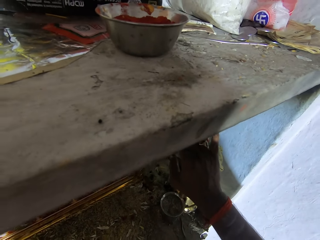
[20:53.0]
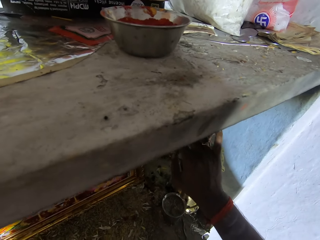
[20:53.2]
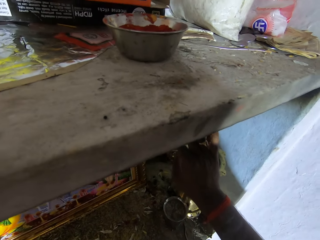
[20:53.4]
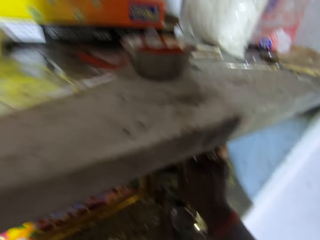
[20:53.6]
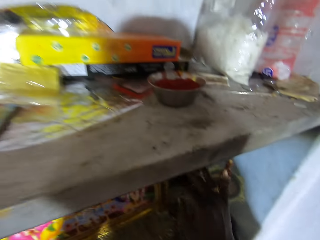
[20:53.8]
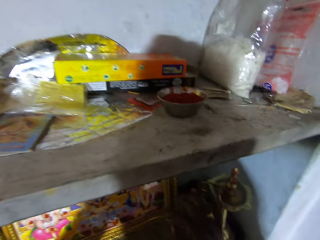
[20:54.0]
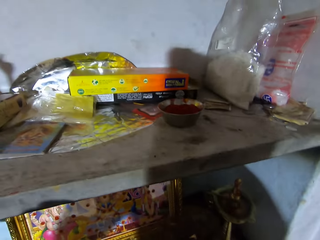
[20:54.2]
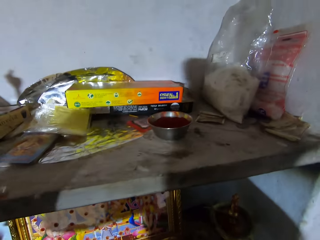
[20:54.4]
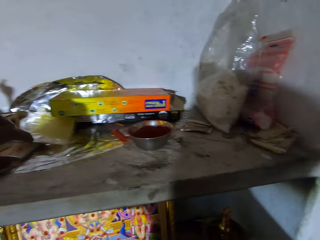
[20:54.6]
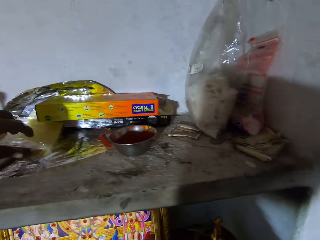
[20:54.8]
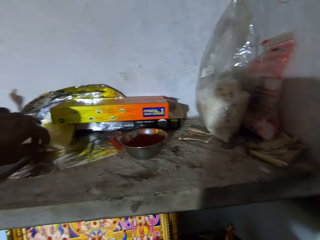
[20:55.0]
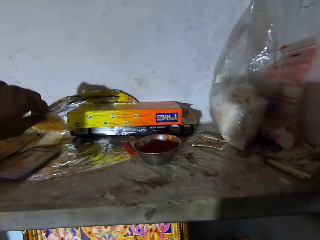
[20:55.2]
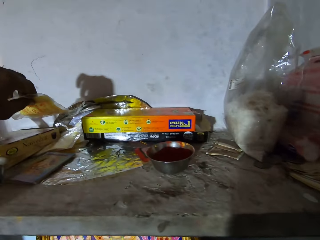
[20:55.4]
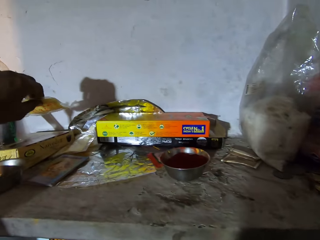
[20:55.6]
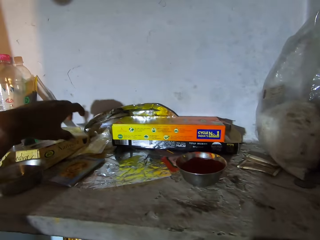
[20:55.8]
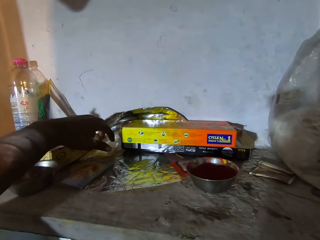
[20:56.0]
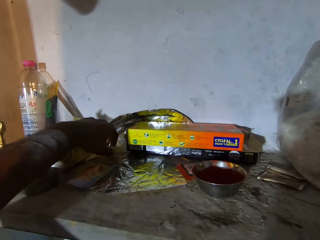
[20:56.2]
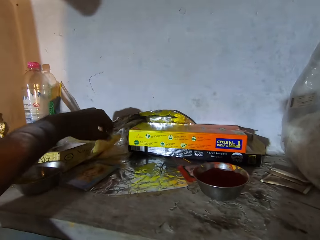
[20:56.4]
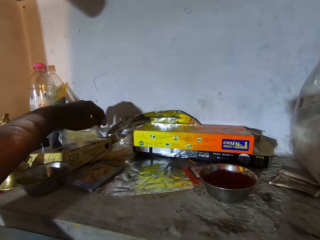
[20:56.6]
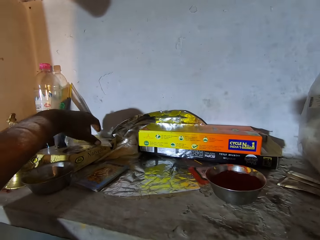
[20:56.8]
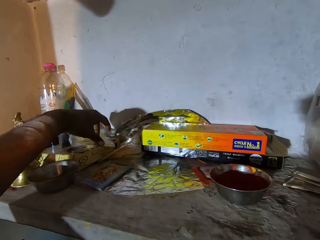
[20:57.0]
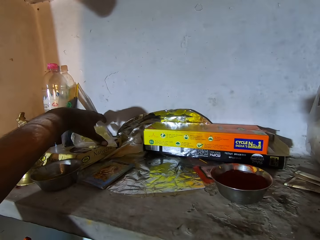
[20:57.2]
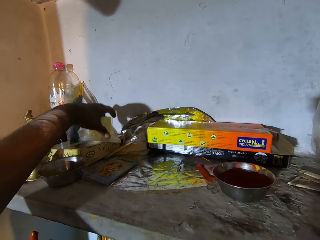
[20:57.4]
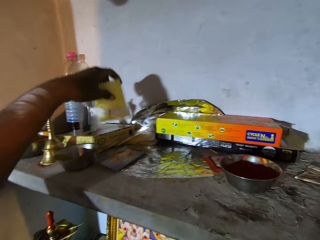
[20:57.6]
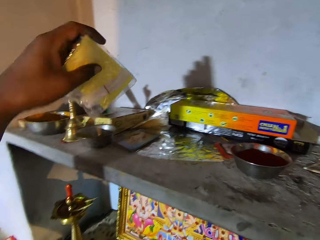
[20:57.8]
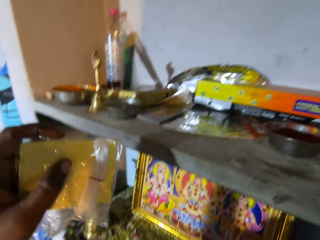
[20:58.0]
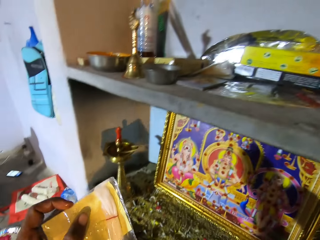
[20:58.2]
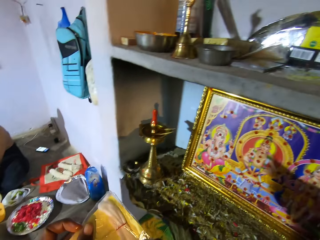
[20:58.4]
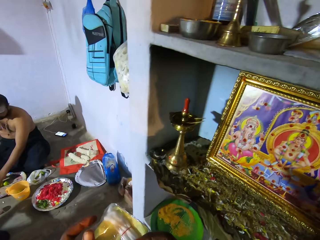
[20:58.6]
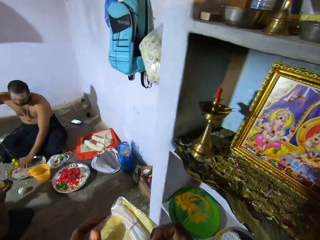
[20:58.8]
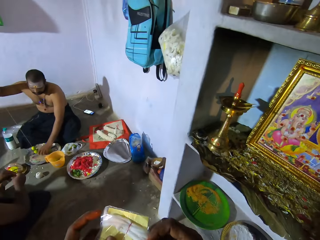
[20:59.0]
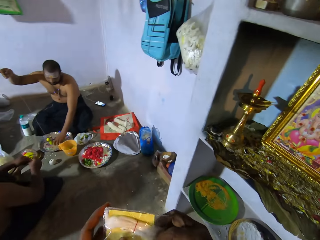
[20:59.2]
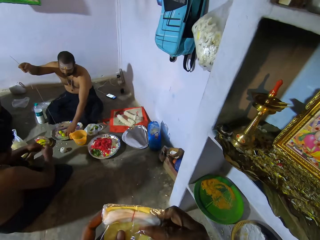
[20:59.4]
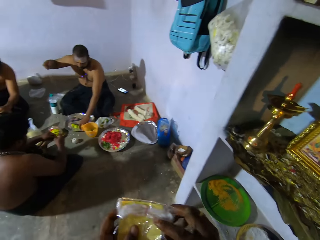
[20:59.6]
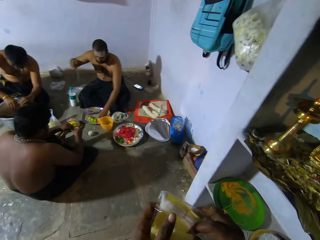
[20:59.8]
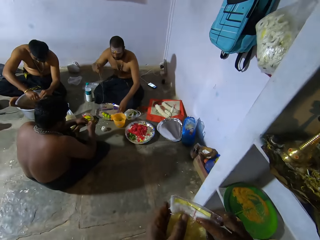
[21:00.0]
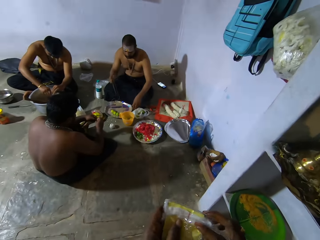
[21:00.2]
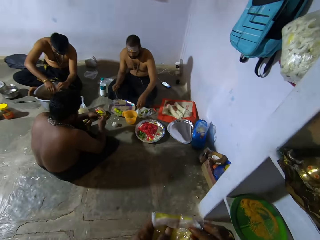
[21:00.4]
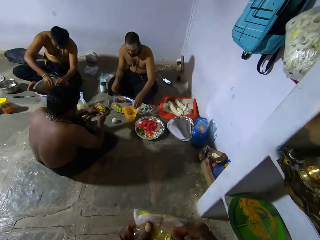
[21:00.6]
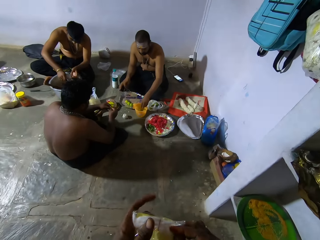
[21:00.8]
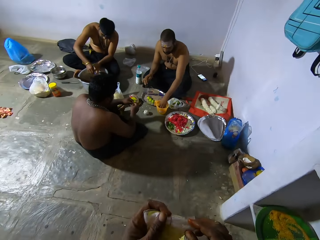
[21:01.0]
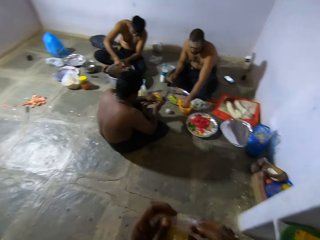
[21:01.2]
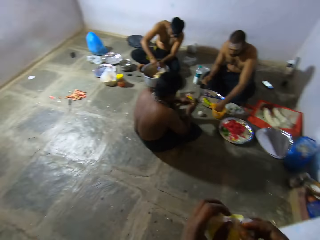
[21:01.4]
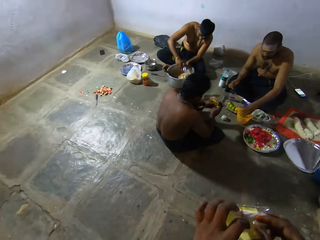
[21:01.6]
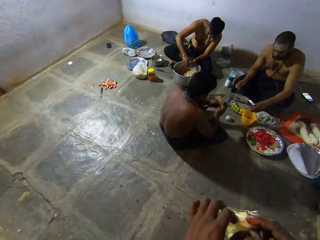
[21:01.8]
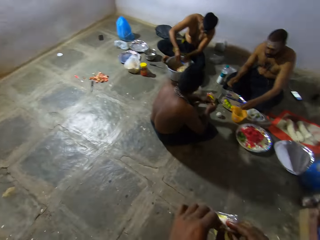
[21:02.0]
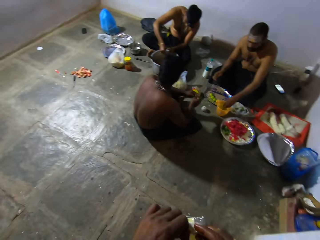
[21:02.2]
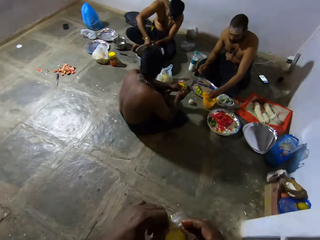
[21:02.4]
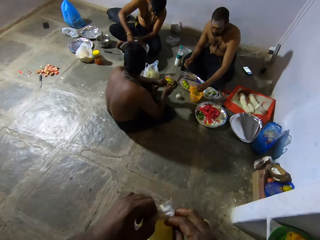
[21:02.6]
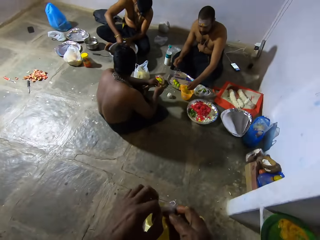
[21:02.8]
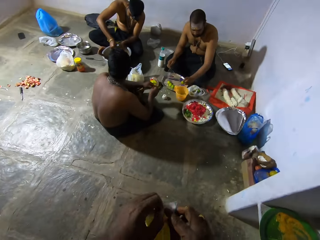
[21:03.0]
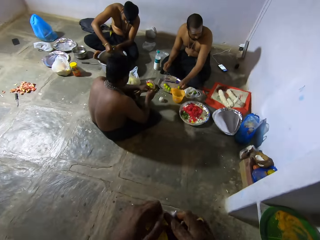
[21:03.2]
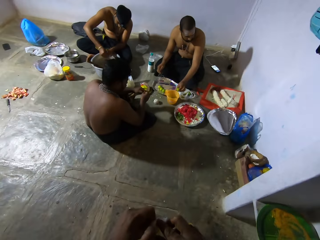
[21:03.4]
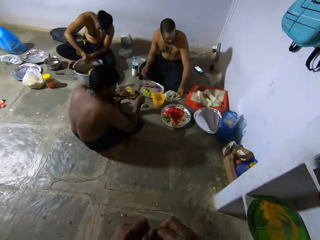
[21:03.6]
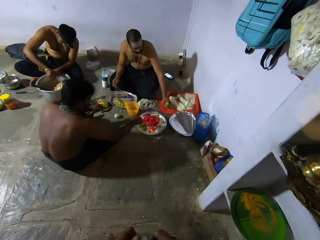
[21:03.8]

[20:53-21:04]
The camera wearer picks a packet of cottons on the shelf. They drop the packet of cottons. They pick the packet. They open the packet.

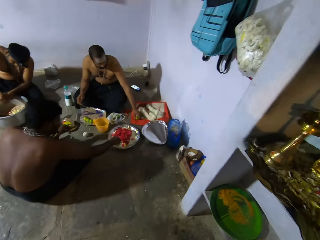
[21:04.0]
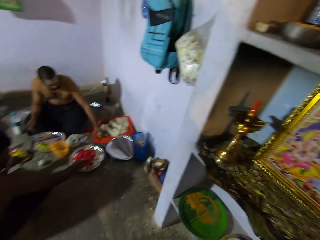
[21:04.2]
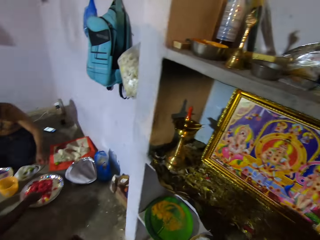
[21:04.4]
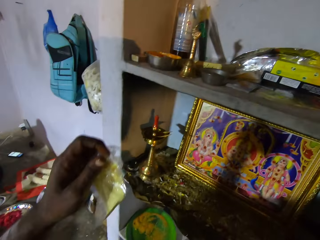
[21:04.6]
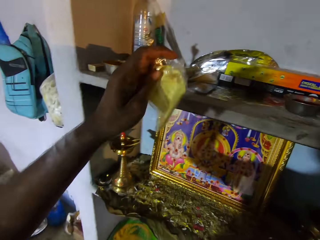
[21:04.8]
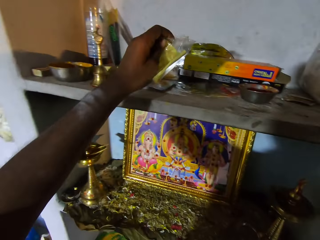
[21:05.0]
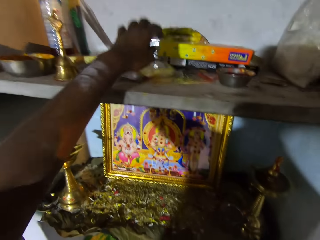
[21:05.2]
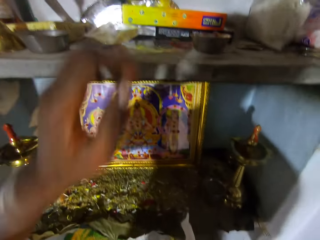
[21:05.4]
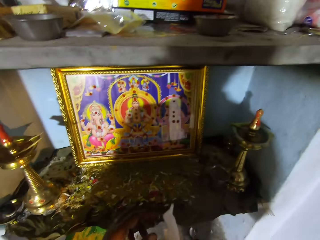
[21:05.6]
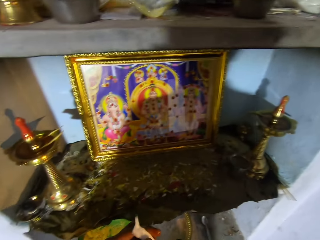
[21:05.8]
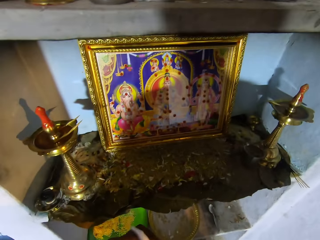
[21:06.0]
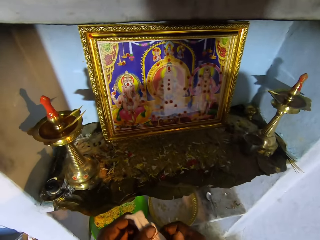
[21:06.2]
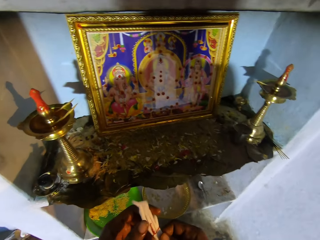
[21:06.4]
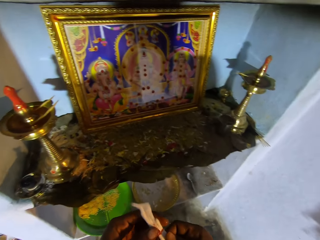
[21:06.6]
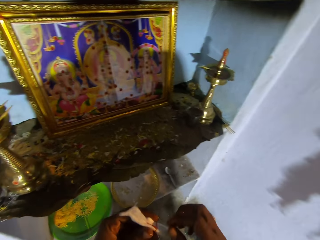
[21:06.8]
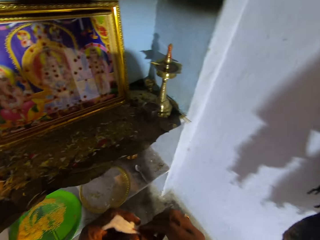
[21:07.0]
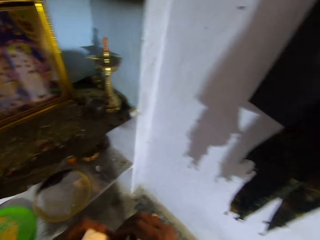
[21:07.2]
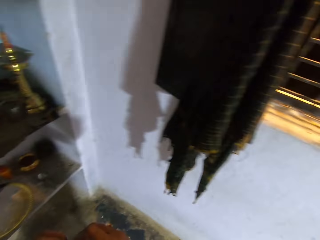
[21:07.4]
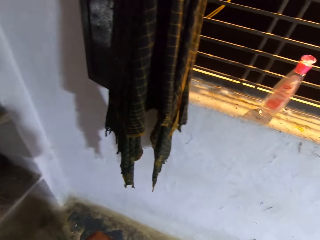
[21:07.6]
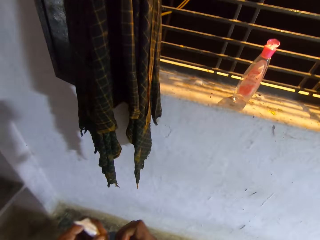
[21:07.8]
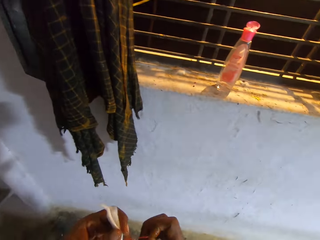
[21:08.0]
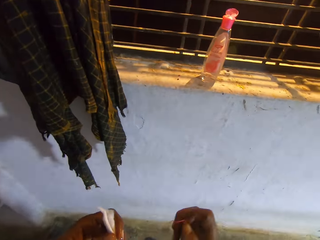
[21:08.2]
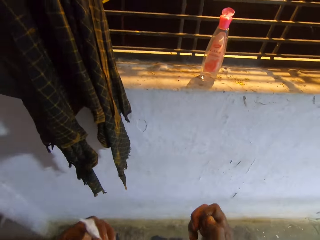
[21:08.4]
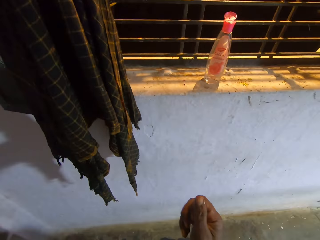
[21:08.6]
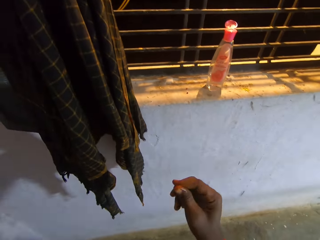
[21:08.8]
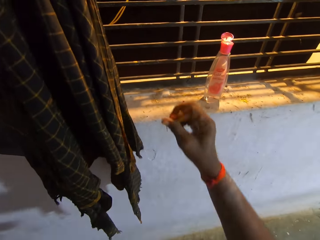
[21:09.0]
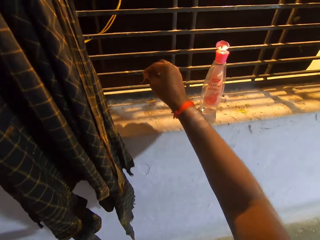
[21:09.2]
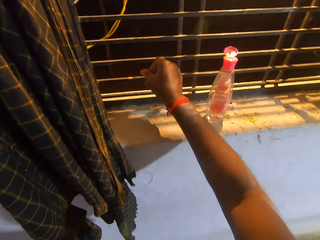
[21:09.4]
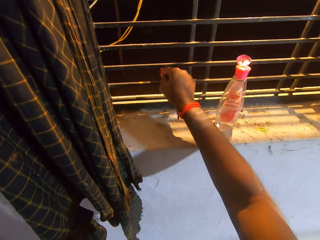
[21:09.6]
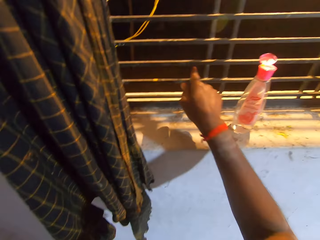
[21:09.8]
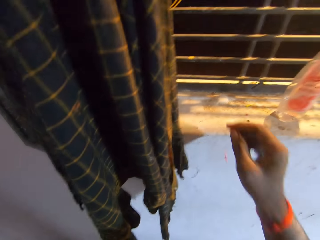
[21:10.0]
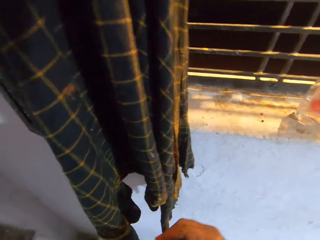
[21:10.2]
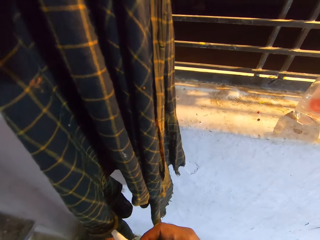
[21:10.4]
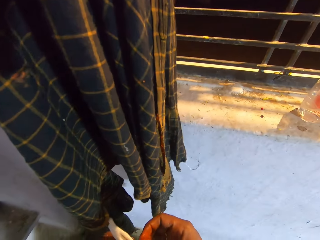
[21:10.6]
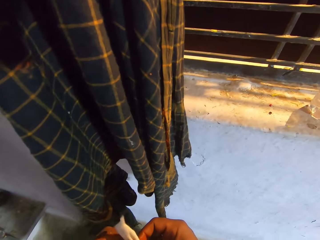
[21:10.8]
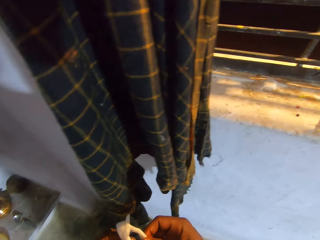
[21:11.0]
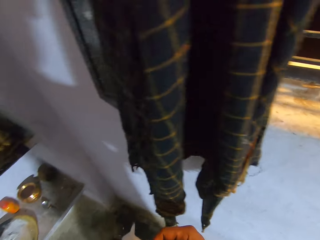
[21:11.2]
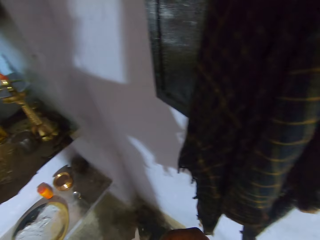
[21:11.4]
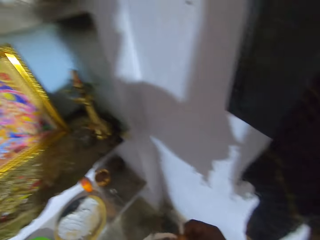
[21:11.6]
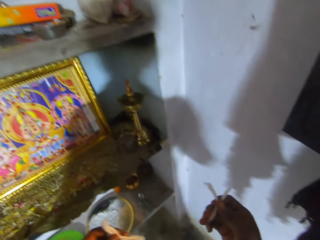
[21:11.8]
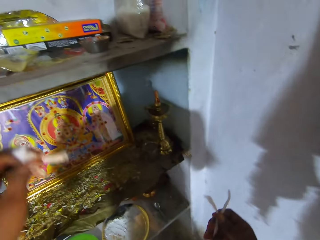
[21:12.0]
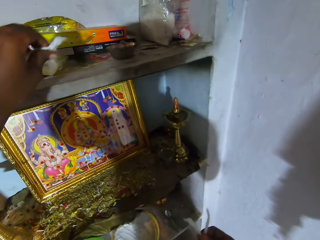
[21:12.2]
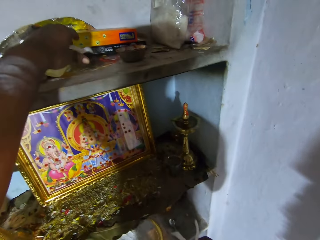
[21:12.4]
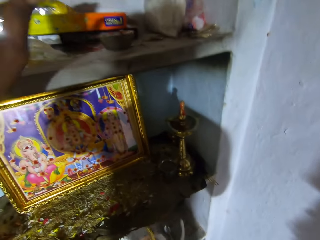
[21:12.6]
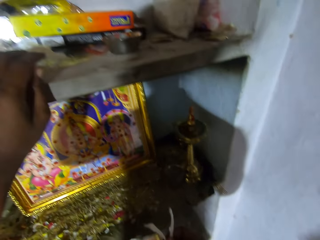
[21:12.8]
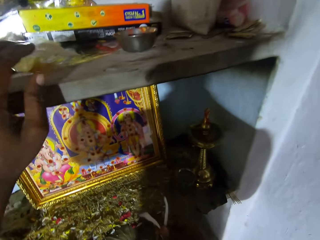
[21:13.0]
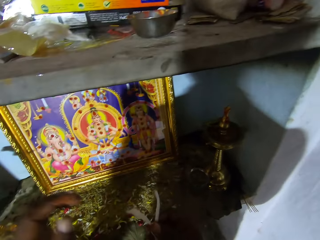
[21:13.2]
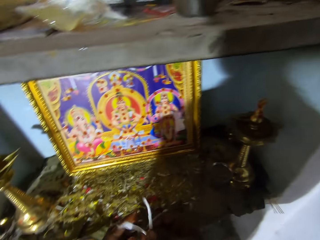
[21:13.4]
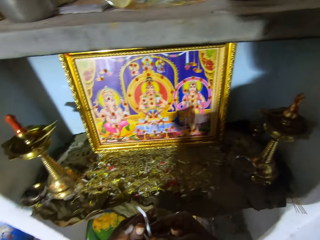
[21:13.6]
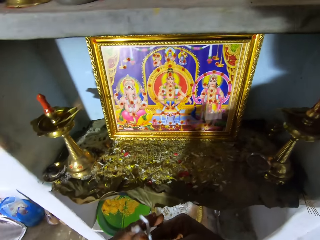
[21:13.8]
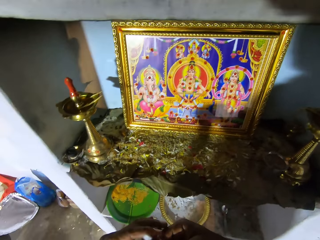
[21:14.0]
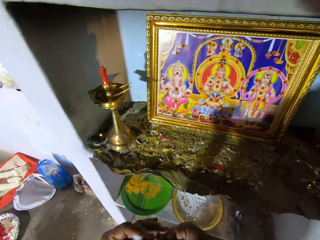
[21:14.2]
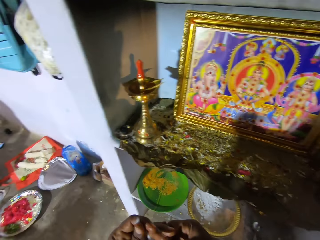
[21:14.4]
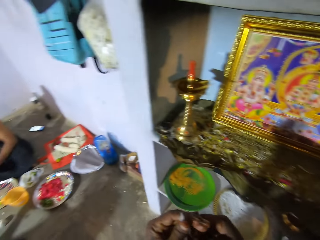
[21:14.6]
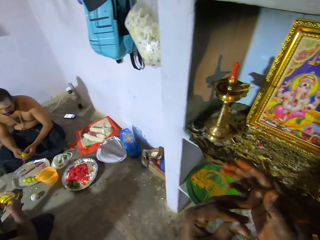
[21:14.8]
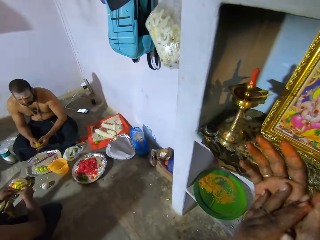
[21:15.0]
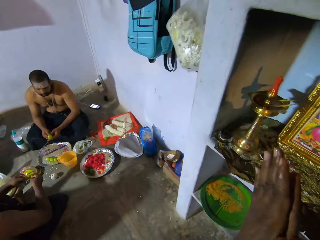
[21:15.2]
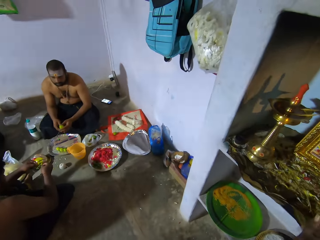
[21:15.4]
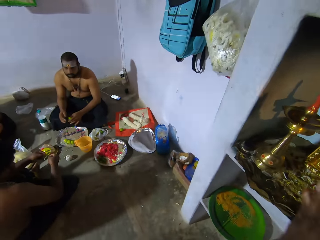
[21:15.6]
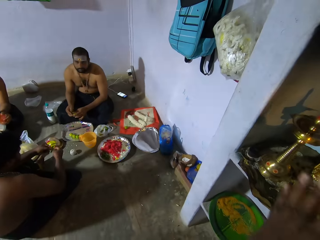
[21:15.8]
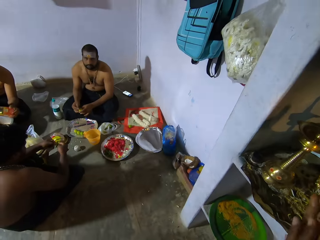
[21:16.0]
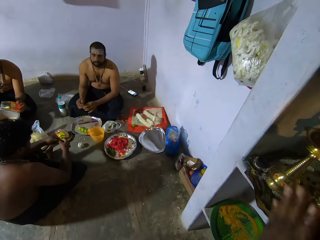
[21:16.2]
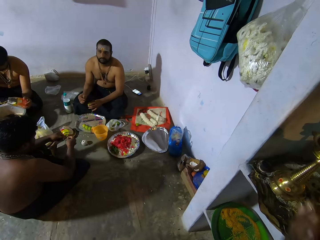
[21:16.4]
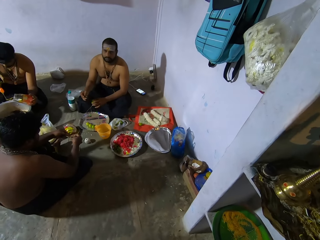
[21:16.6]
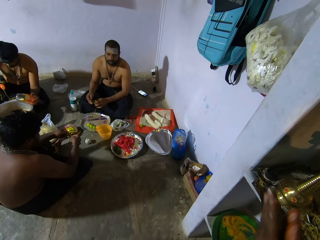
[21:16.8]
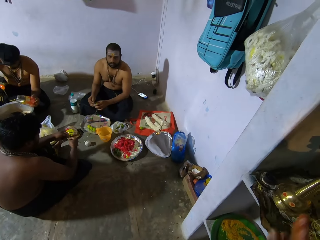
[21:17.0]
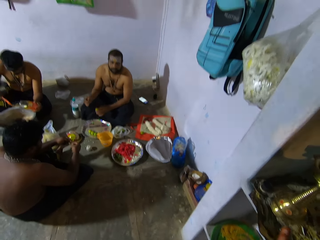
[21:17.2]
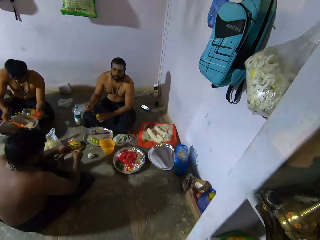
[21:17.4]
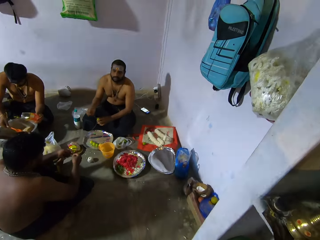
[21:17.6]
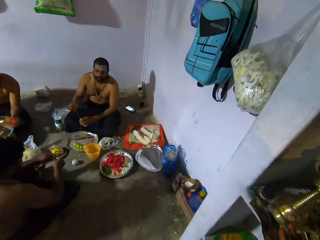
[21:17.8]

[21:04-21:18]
The camera wearer picks cottons. They drop the empty packet on the shelf. They hold a wick paper. They unfold the cottons. They drop trash through the window. They separate the wick paper. They put the cottons on the shelf. They roll the cotton with both hands.
